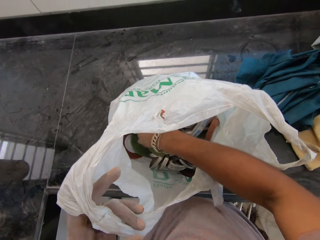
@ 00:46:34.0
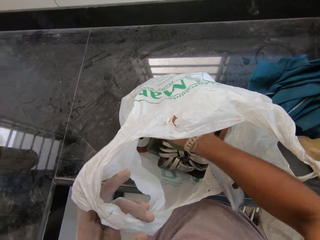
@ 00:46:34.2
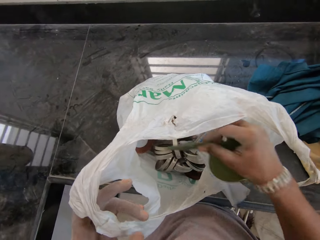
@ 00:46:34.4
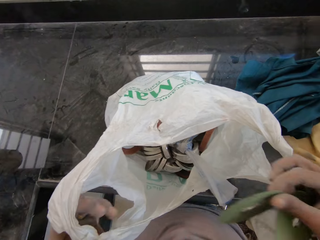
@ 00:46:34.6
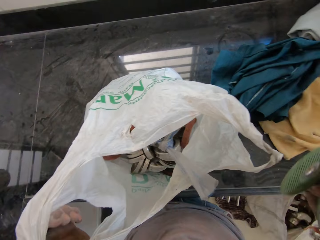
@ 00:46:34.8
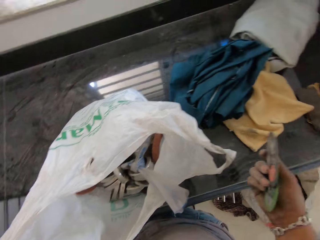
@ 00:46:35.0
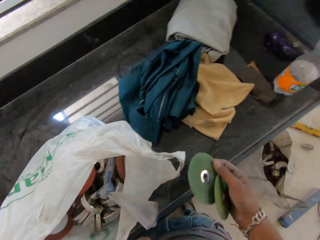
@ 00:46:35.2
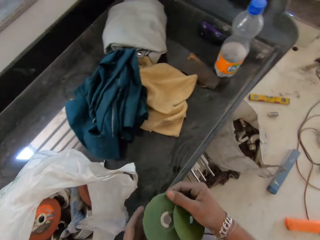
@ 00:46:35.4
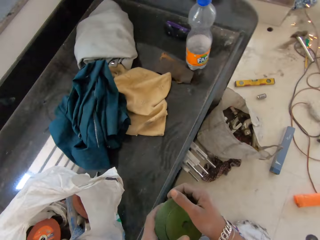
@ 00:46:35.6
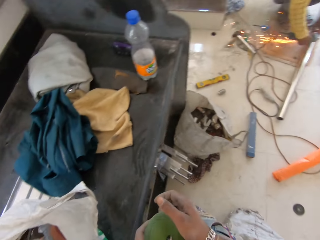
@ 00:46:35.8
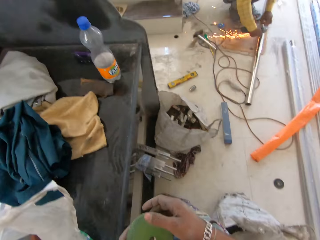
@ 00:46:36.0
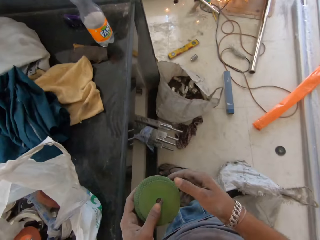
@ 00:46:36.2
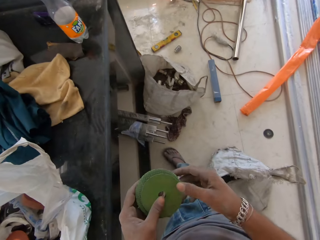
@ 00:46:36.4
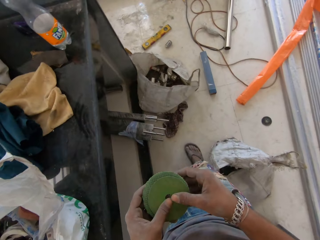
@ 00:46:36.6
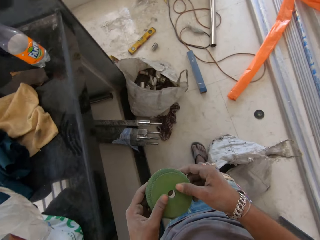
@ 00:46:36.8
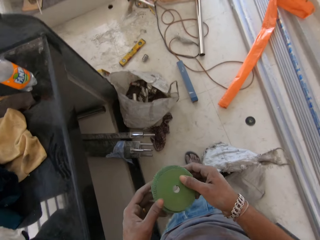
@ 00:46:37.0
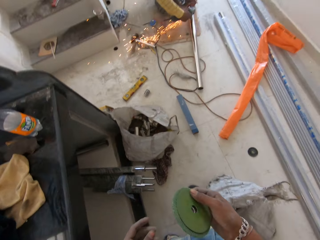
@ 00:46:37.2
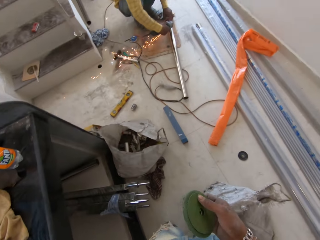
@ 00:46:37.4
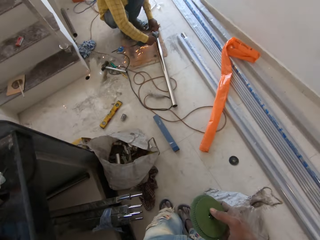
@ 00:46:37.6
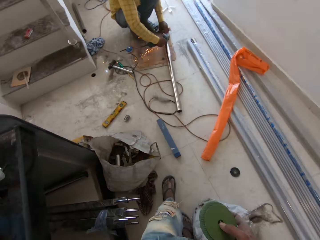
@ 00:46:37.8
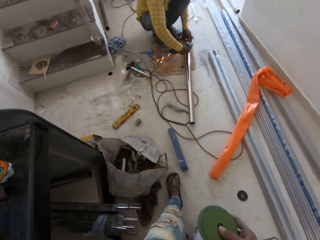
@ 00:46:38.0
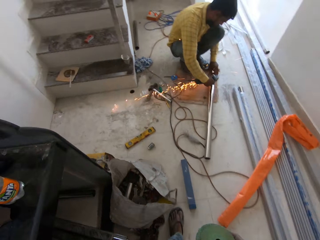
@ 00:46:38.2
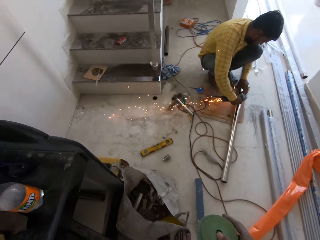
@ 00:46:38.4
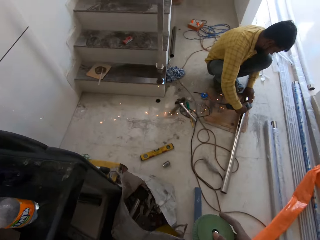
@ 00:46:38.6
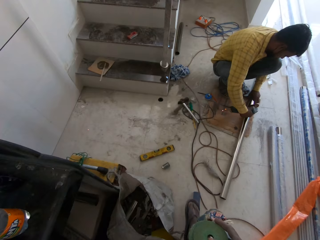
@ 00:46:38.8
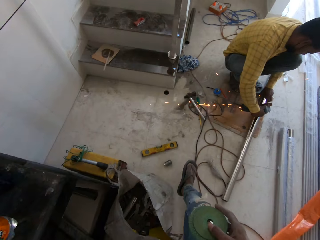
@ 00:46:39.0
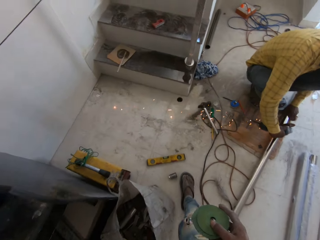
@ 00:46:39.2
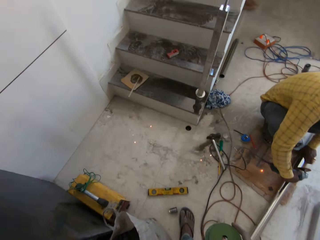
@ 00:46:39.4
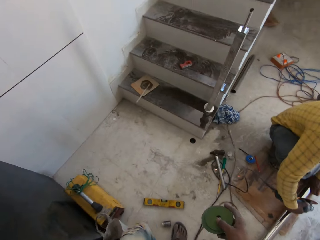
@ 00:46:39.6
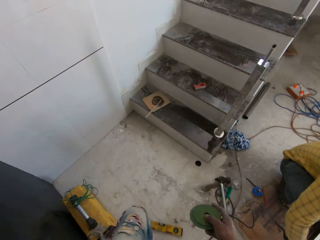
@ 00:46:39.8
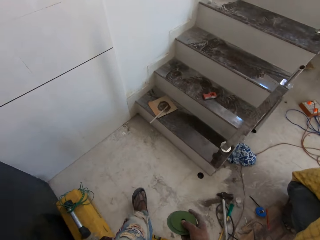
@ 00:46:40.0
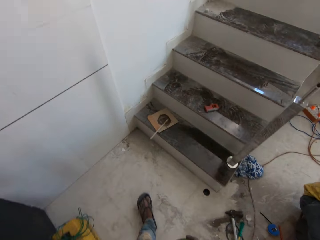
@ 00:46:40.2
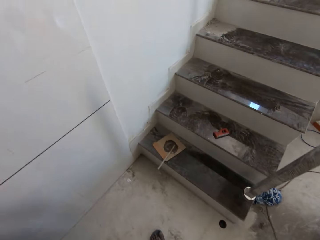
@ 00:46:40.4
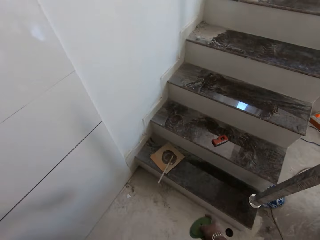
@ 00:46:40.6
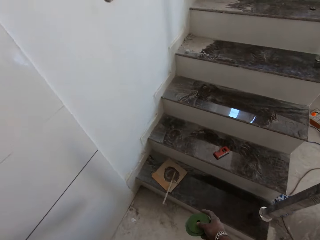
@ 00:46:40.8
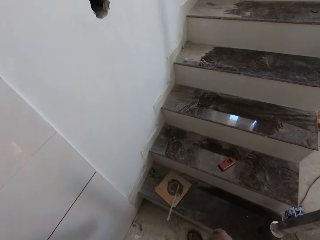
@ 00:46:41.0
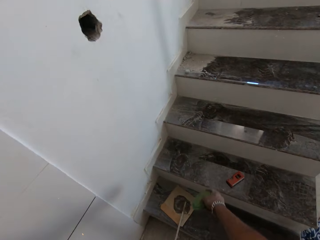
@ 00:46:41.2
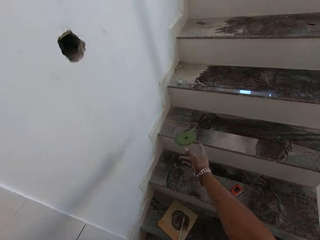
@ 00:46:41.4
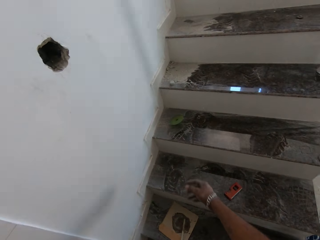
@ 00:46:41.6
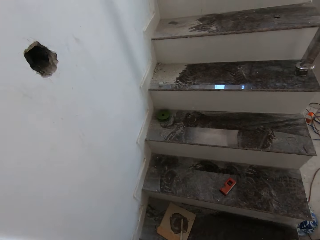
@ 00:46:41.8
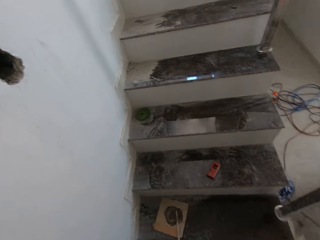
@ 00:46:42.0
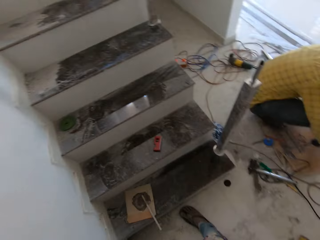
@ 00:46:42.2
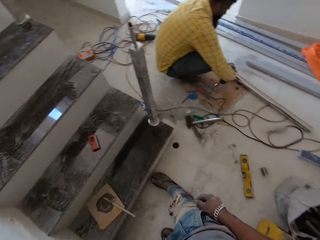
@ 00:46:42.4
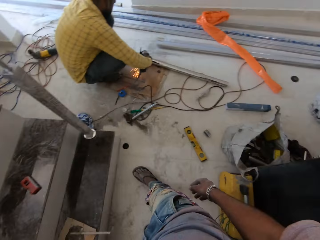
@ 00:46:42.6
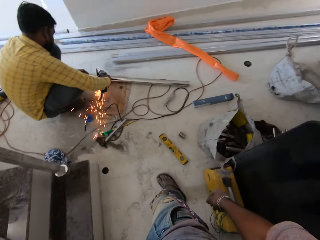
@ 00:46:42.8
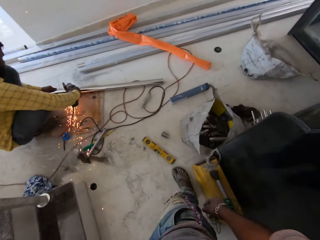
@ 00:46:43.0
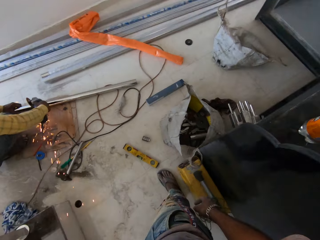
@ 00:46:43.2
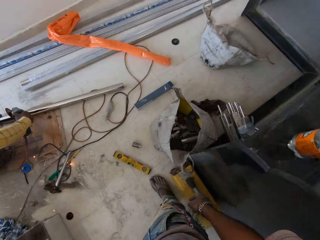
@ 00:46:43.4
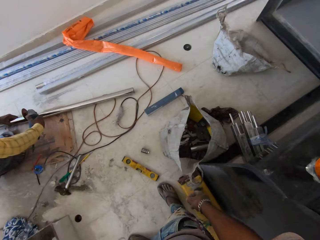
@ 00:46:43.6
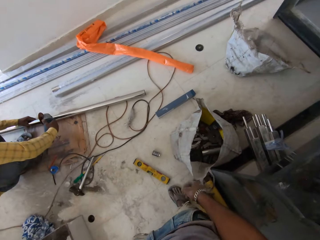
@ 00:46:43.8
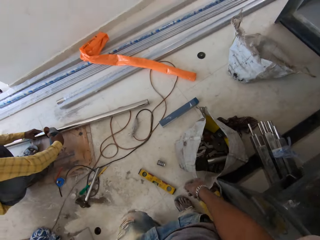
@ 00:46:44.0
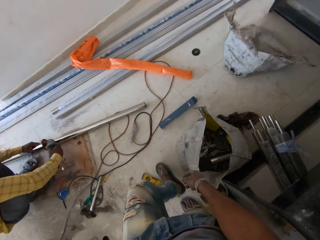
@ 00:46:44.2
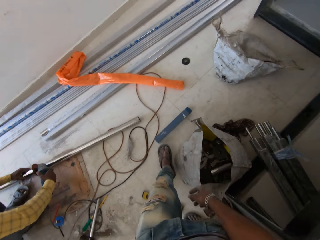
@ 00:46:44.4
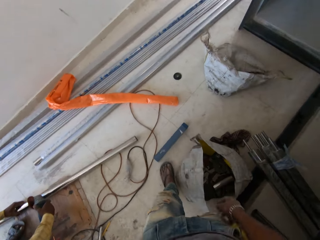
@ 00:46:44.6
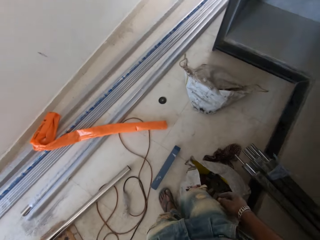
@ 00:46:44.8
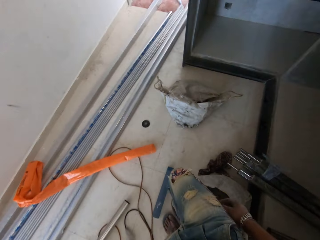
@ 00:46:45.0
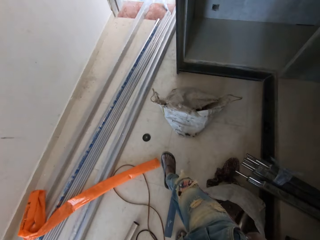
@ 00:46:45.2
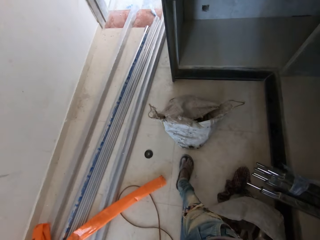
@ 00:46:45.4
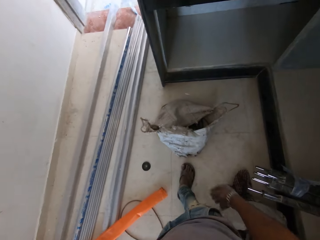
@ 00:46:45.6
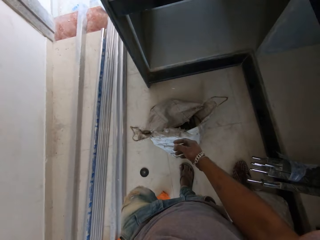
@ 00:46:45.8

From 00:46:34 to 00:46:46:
The camera wearer picks up a cutting disc from the polythene bag with his right hand. He holds the cutting discs with both hands. He holds the cutting discs with his right hand. He walks around. He throws the cutting discs on the staircase with his right hand. He puts the grinding disk on the stairs. He walks around.

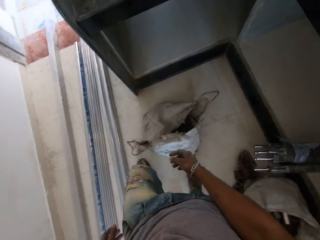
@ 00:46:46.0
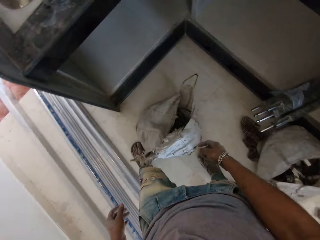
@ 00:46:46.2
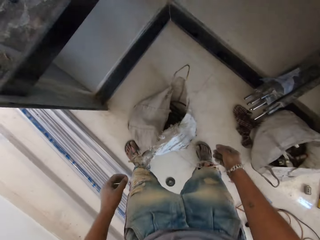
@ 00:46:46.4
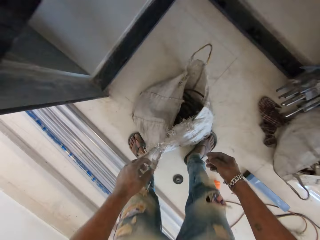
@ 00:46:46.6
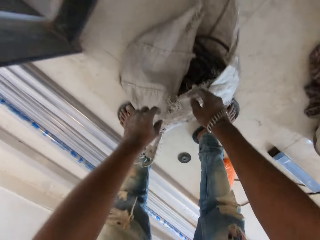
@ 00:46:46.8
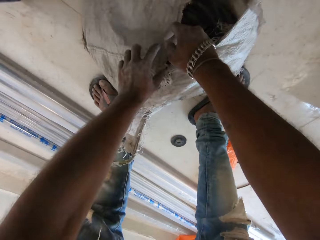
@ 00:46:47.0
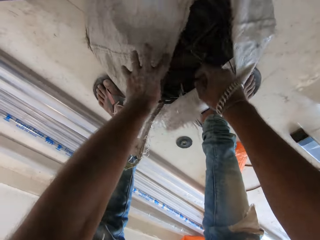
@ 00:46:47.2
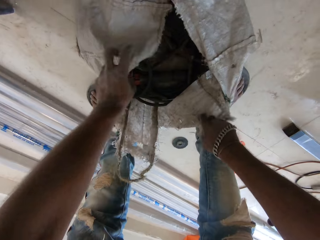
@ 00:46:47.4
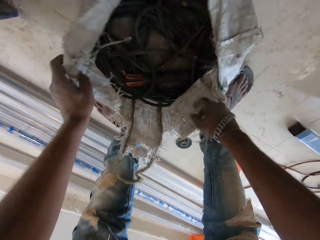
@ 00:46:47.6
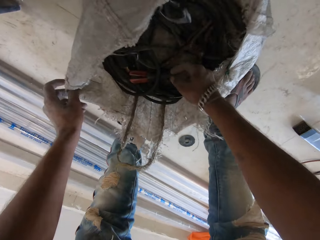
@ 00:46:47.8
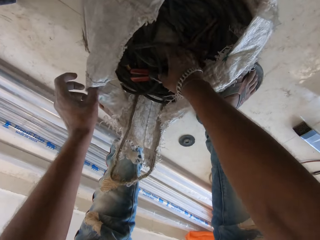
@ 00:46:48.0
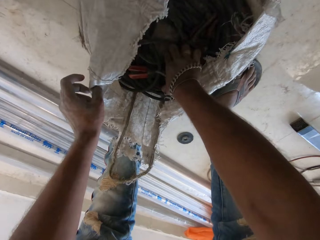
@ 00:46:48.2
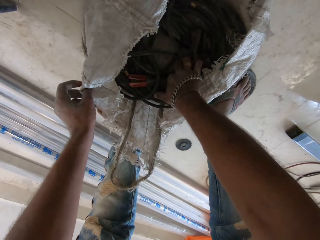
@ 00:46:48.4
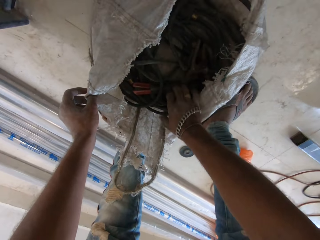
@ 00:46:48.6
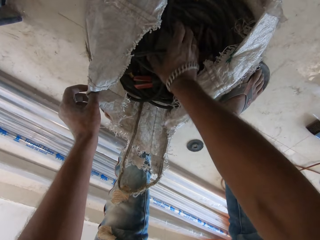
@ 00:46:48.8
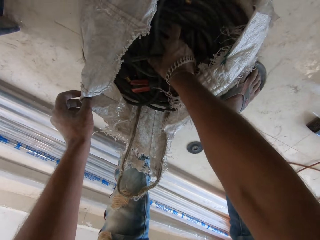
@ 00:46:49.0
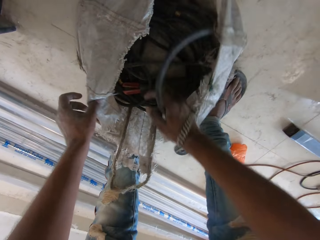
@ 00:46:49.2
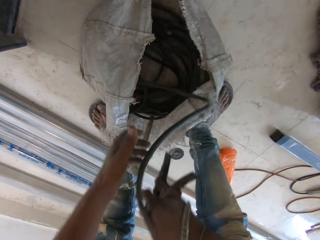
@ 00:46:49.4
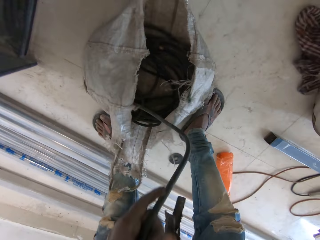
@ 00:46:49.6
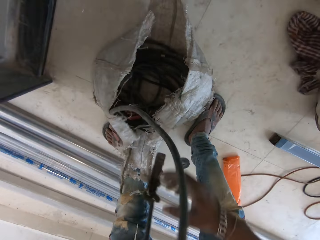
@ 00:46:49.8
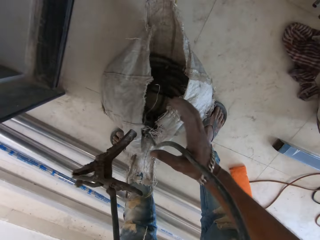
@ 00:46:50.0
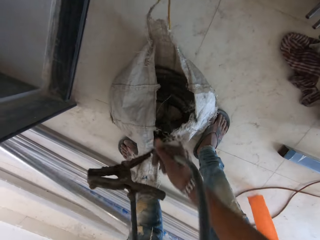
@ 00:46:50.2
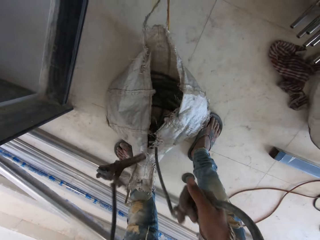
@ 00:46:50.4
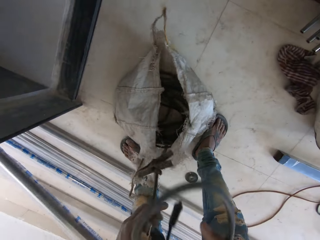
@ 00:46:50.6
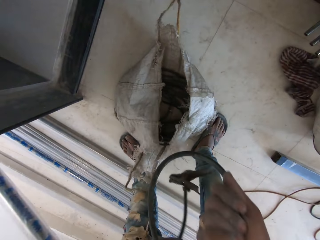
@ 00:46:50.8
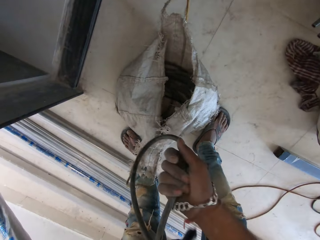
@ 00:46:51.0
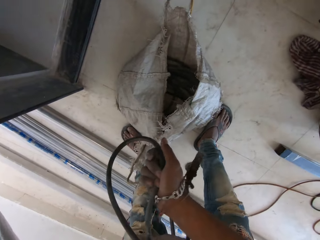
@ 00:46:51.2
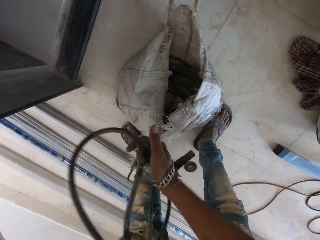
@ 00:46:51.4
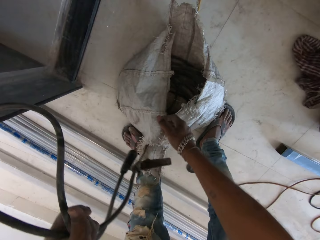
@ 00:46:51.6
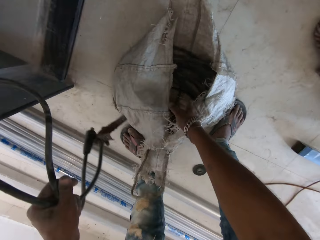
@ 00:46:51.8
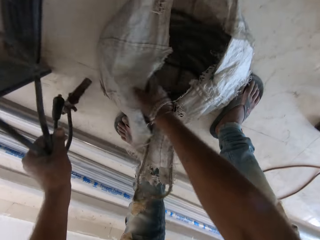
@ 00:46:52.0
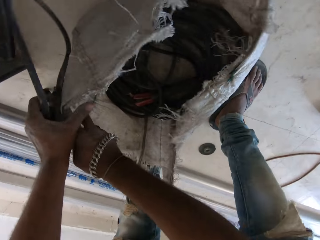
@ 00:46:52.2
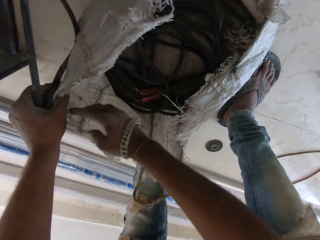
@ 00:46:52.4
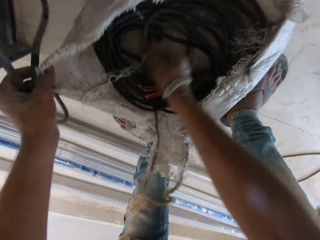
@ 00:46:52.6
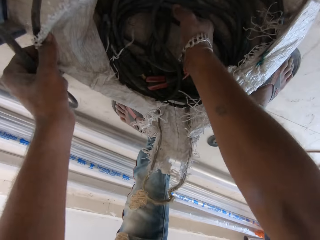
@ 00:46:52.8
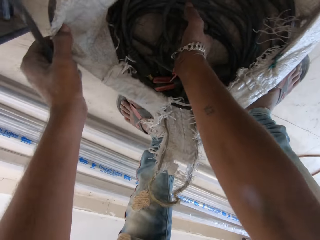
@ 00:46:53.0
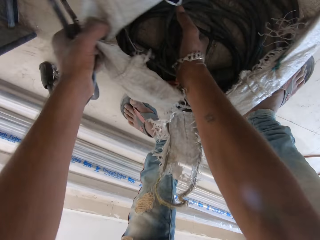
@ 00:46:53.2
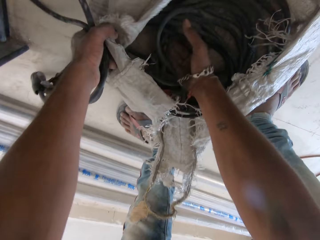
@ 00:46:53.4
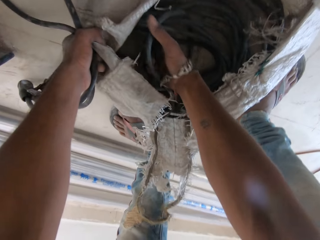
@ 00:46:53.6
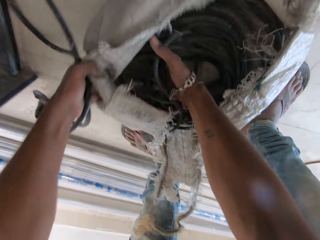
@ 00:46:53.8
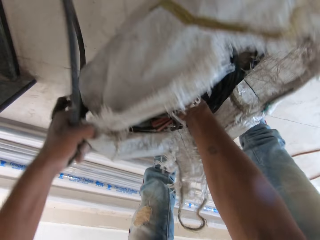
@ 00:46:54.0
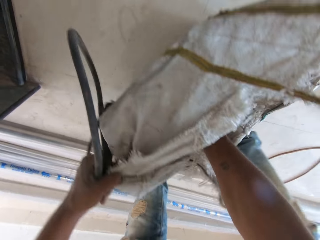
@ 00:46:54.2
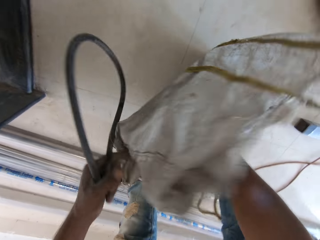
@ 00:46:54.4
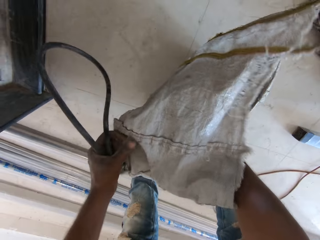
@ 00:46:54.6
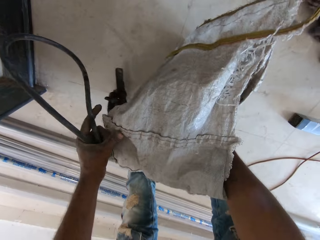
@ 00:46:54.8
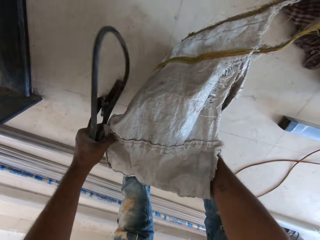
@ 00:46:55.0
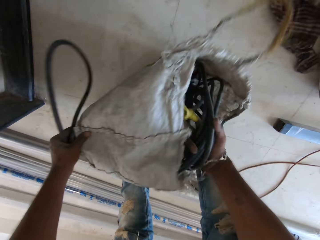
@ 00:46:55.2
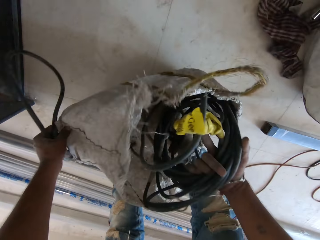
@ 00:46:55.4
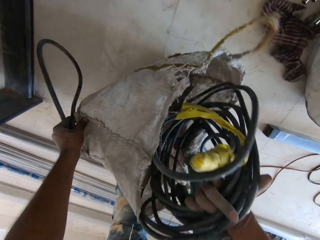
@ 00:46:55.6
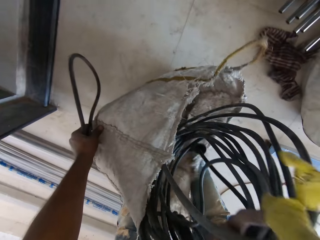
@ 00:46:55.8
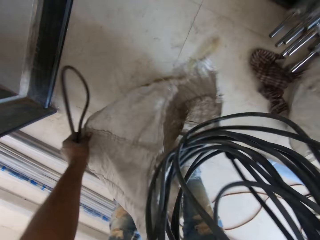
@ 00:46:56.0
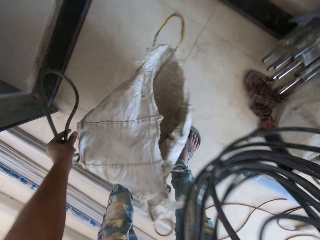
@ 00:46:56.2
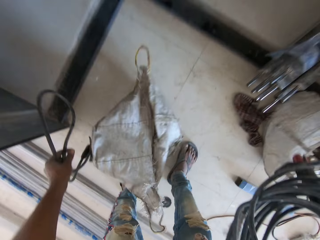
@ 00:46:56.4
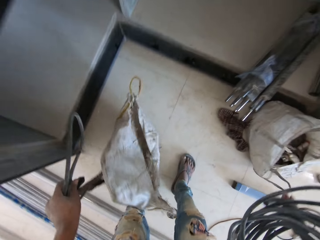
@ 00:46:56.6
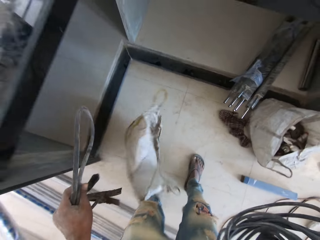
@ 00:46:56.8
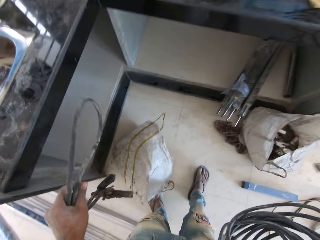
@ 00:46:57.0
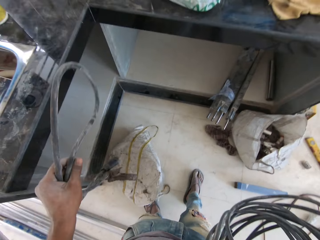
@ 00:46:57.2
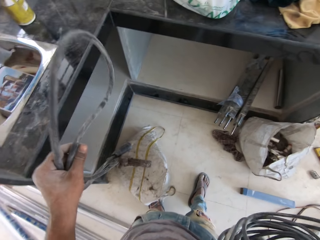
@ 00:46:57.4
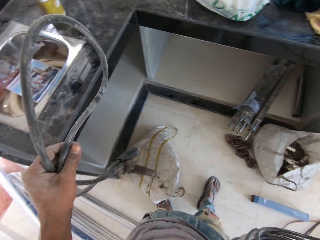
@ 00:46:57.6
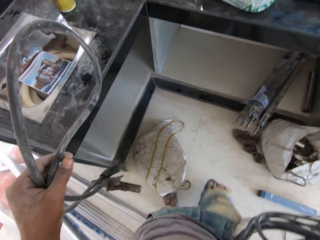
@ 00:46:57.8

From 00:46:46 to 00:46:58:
The camera wearer touches the sack with both hands. He holds the sack with his left hand. He picks up the cable. He removes some wires from the sack with both hands. He removes some wires from the sack with his right hand.
